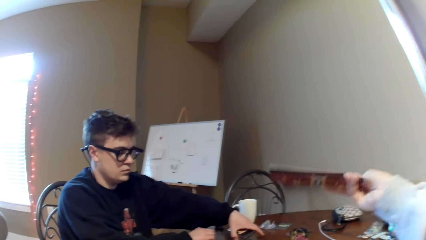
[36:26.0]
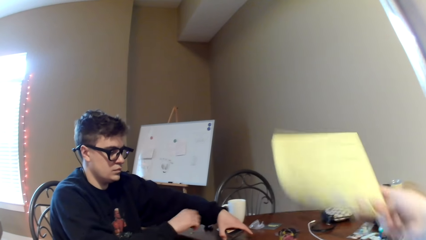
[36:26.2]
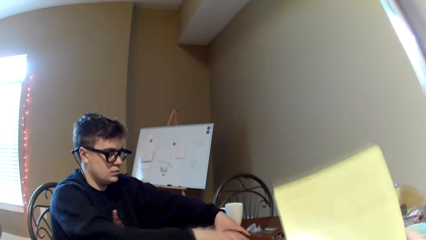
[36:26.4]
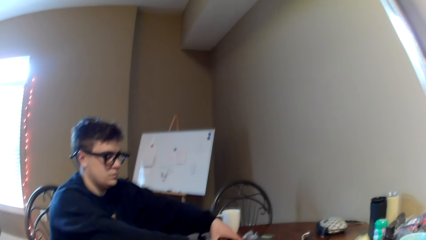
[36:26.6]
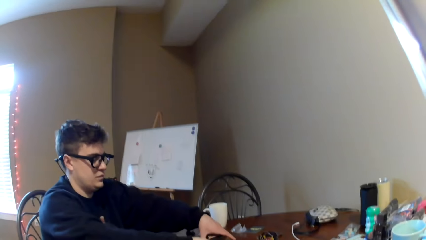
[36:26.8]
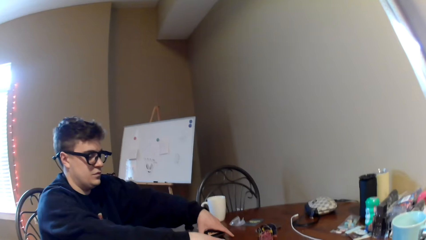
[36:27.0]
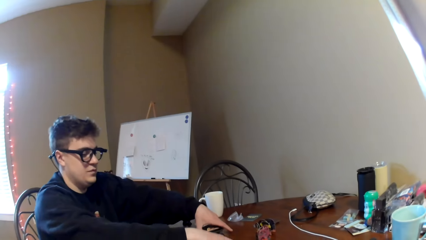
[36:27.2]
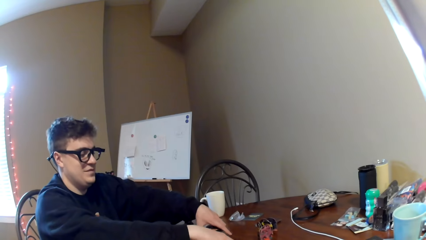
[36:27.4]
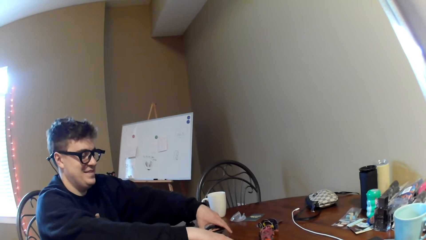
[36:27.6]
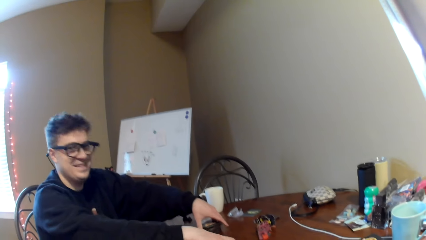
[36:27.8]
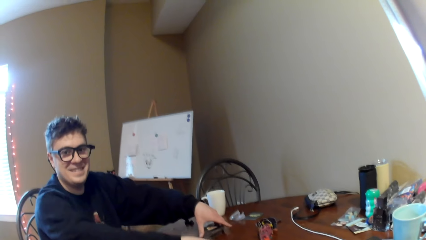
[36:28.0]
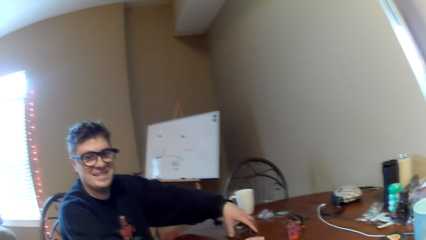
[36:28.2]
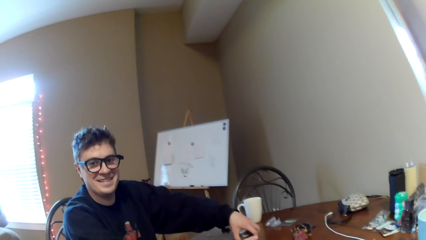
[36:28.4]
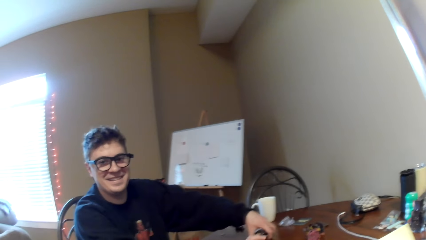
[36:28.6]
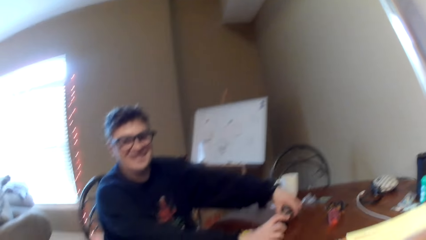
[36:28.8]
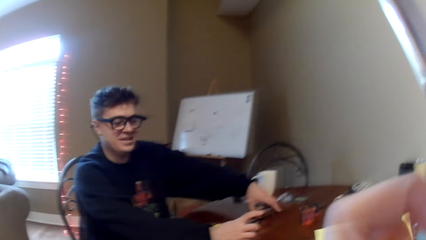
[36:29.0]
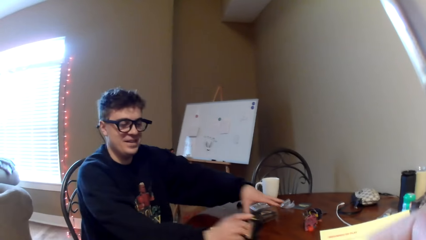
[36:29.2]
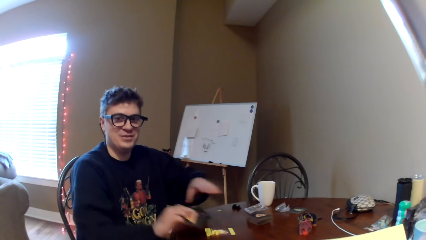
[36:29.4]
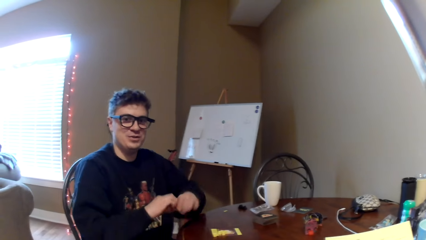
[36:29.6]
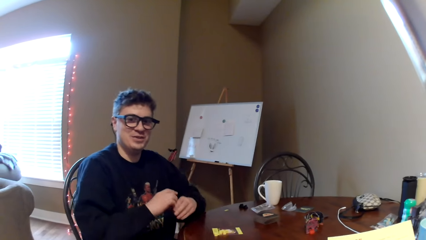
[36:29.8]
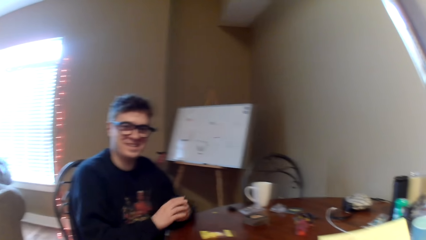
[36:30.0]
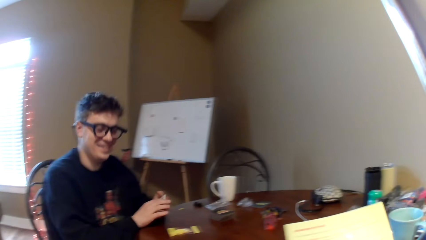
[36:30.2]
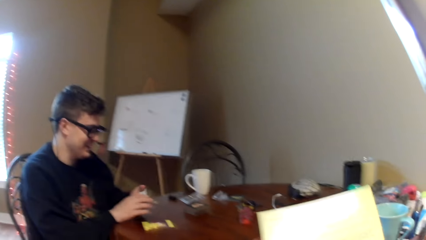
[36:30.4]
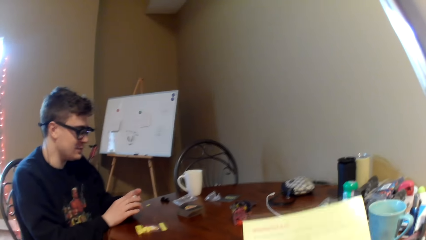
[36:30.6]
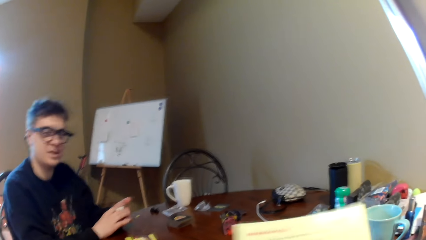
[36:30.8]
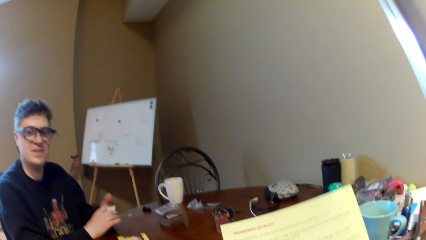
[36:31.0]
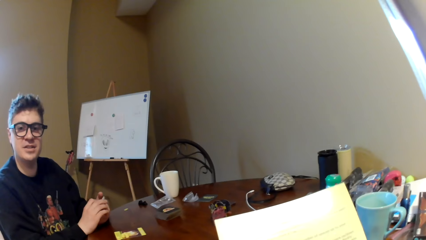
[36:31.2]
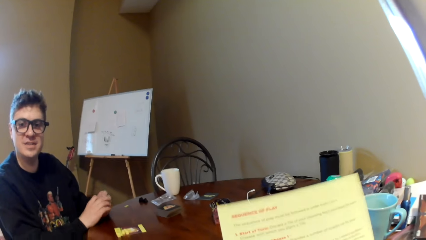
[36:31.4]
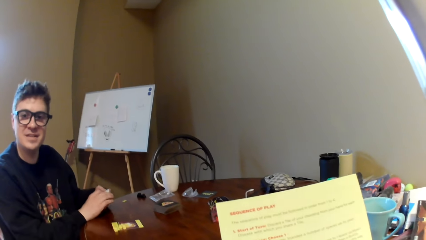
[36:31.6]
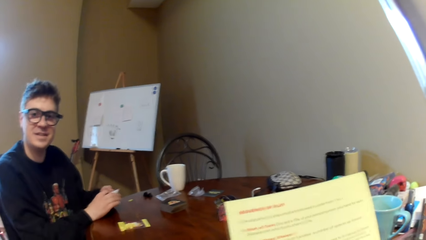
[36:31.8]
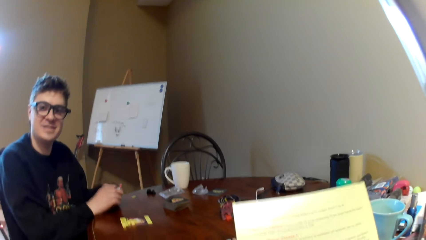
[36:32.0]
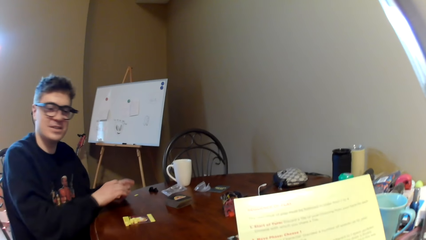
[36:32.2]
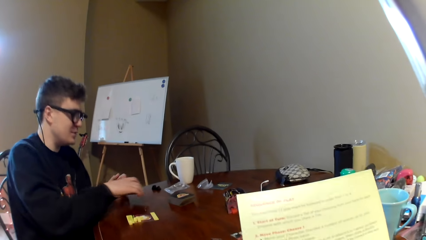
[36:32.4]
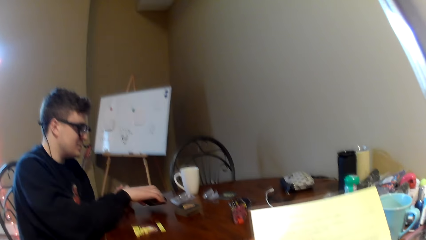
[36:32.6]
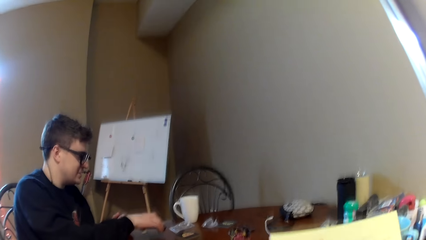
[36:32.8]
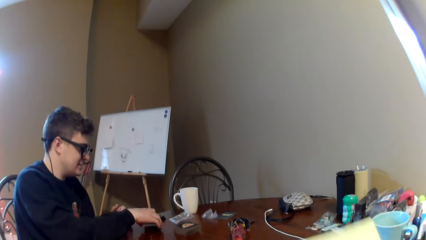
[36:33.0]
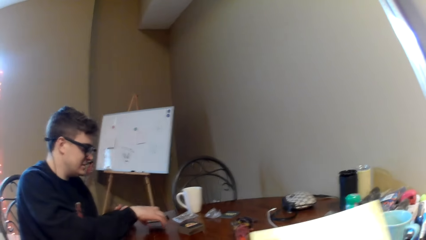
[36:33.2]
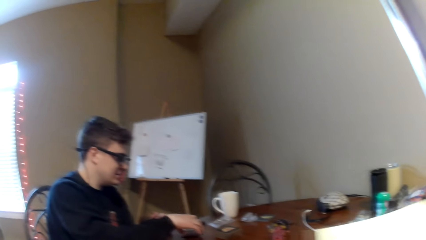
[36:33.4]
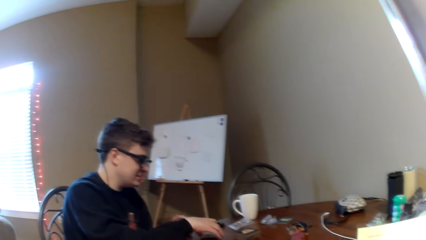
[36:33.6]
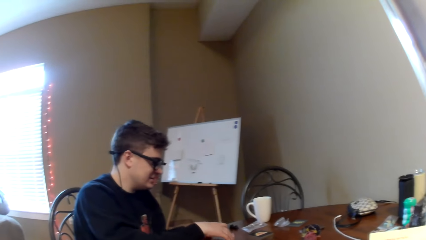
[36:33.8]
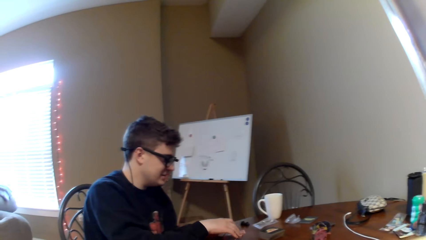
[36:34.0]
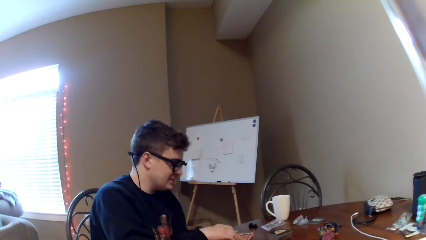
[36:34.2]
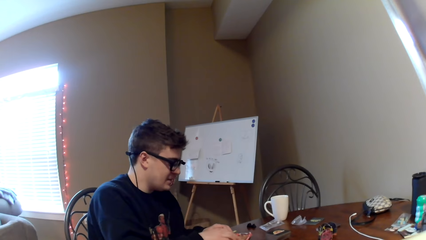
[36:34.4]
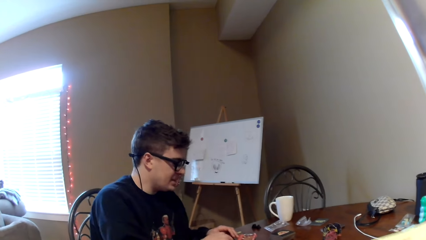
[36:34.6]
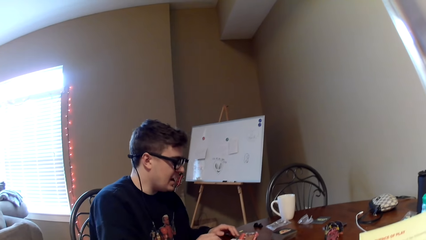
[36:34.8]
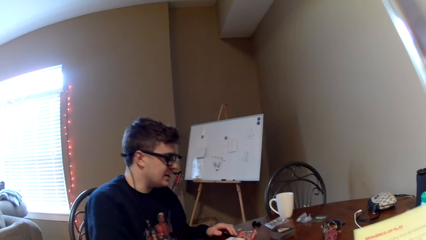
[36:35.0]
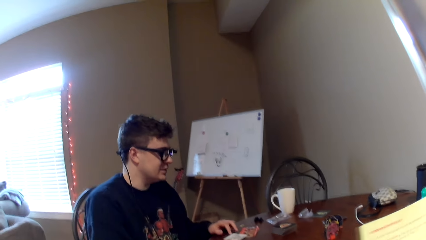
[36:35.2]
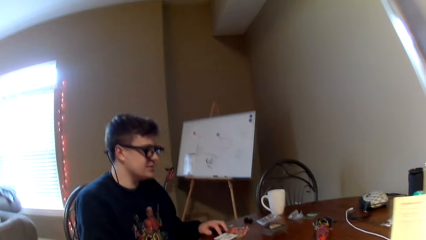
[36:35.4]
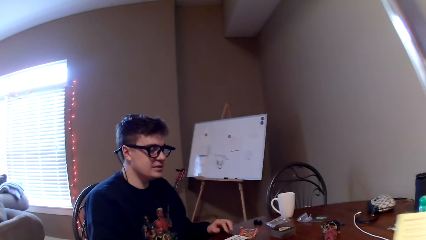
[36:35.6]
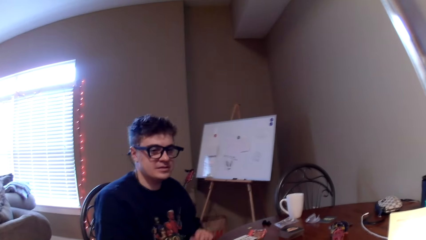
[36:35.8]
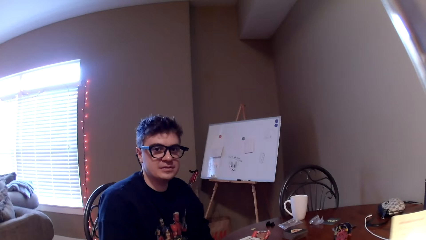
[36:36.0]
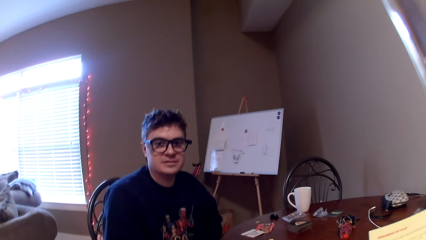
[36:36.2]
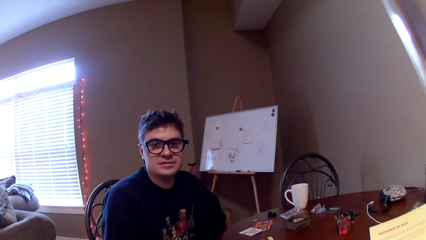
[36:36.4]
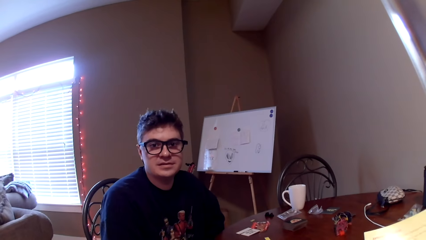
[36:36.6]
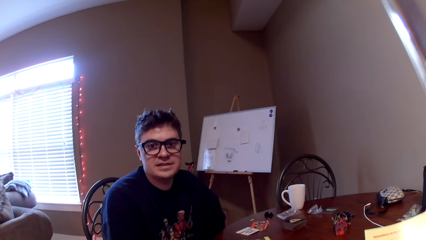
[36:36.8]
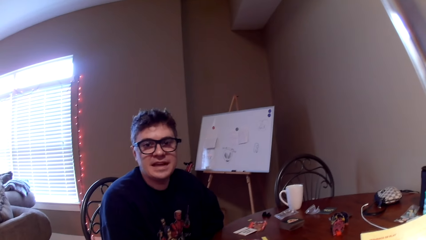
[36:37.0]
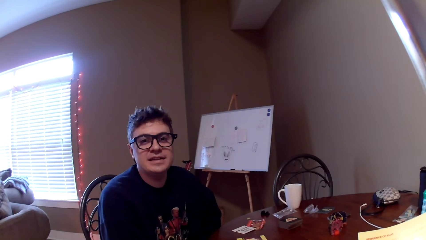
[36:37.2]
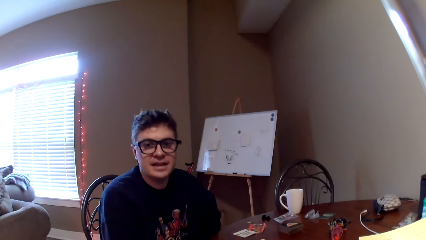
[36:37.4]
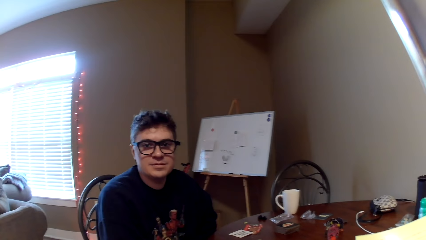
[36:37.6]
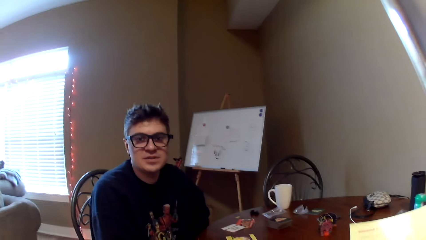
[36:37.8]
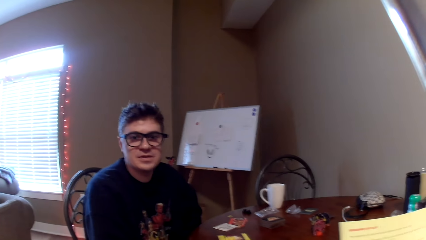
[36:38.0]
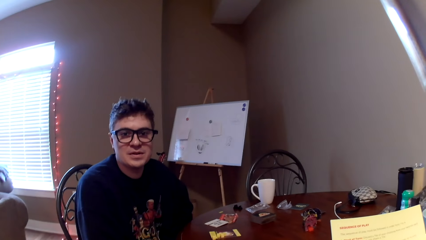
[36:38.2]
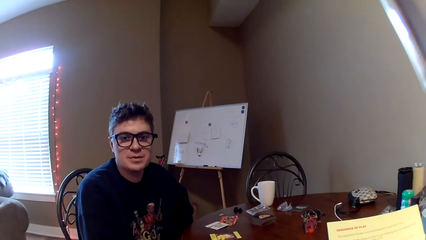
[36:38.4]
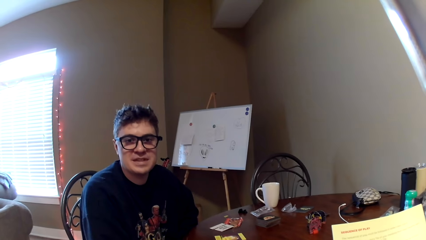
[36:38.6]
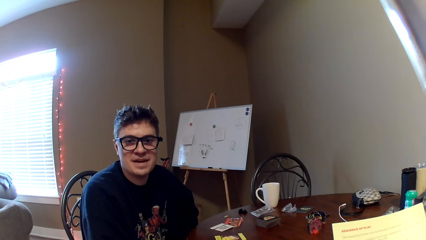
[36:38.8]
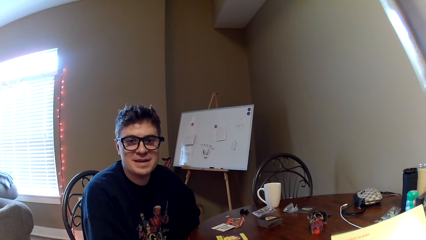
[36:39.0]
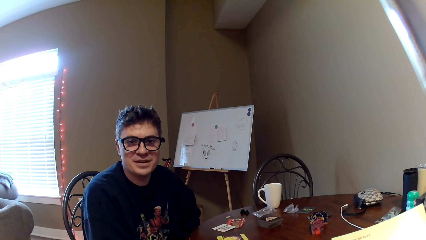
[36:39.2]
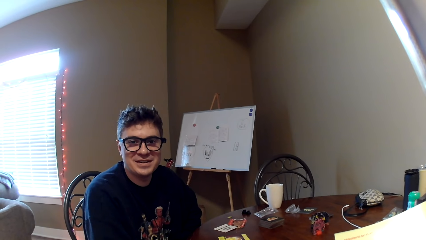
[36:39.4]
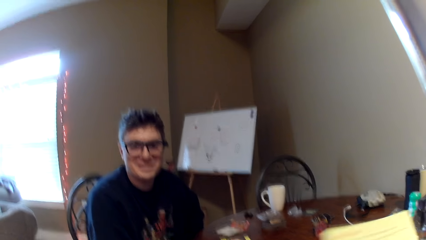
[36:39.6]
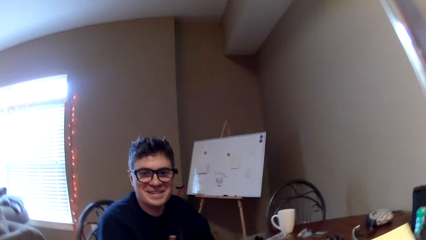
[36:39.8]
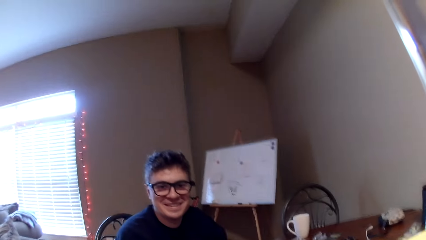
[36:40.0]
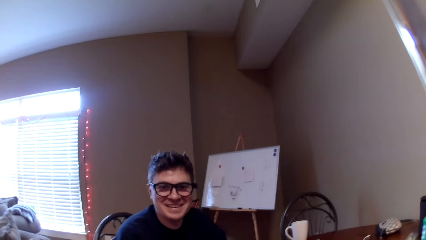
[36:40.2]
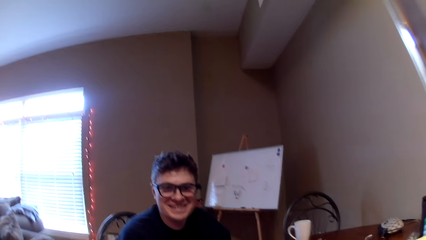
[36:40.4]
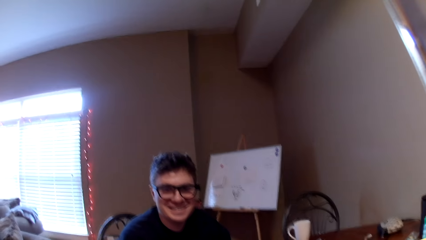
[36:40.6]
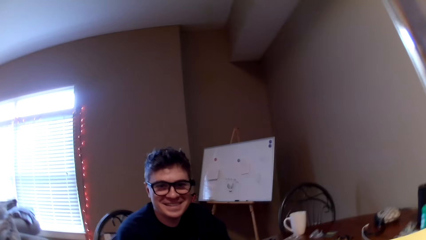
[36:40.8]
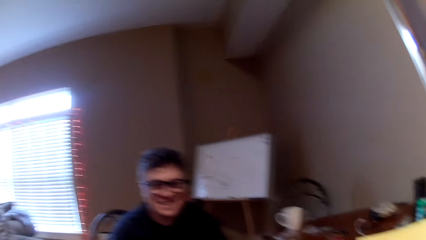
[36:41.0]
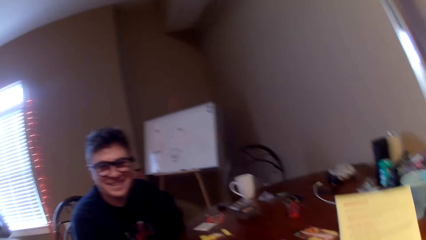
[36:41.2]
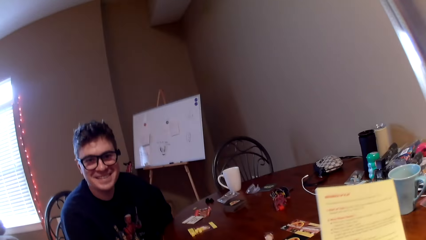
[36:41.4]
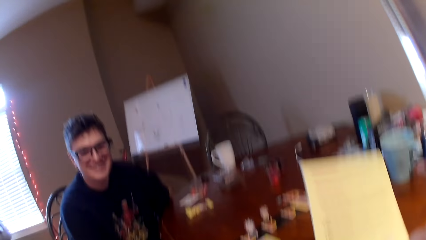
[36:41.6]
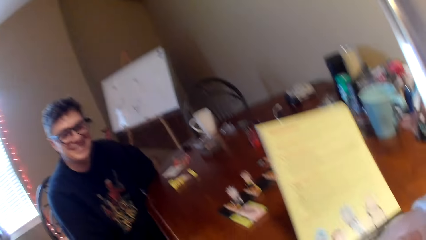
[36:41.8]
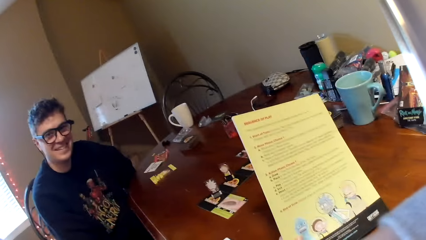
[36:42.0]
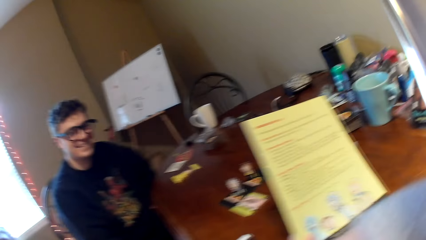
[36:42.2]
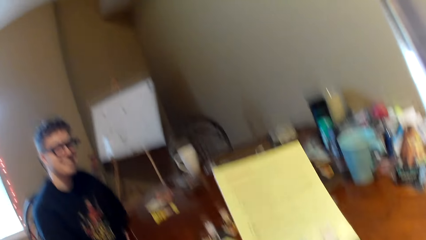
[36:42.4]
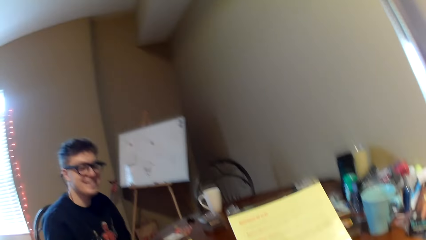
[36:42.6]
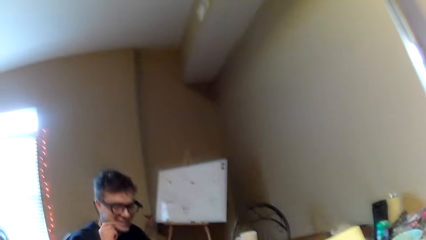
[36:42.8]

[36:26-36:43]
A man touches the playing cards. The man converses with the camera wearer. The camera wearer reads the magazine. The man places the cards on the table. The man converses with the camera wearer.
